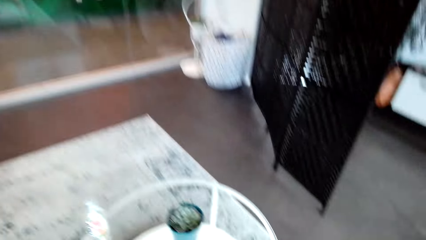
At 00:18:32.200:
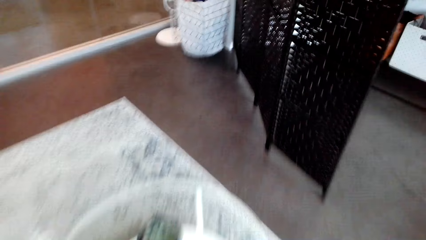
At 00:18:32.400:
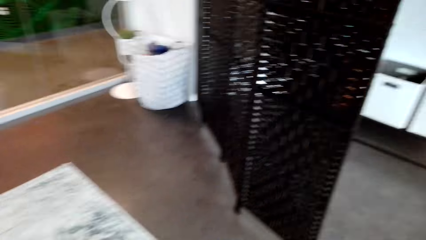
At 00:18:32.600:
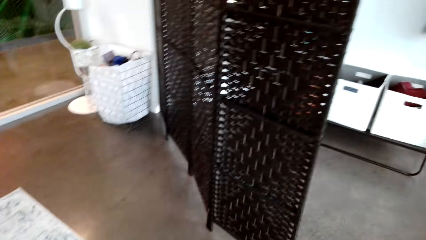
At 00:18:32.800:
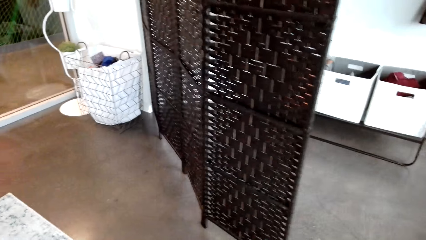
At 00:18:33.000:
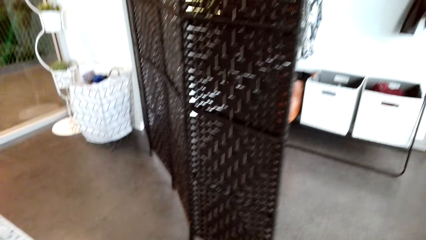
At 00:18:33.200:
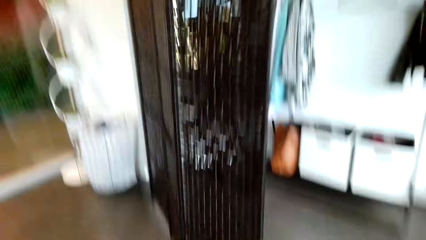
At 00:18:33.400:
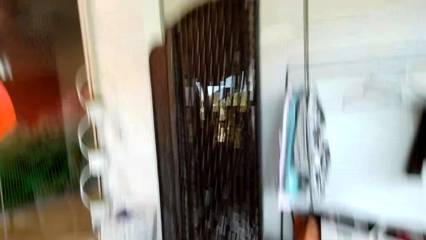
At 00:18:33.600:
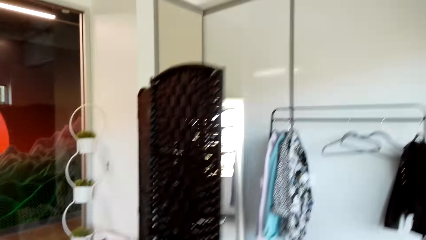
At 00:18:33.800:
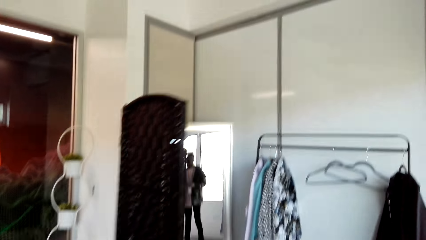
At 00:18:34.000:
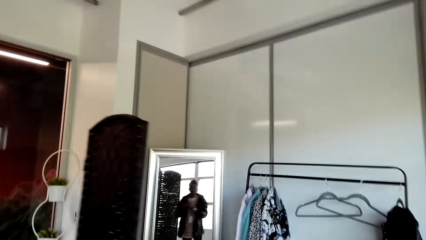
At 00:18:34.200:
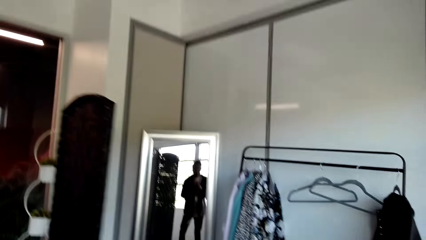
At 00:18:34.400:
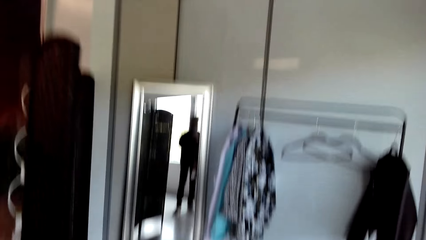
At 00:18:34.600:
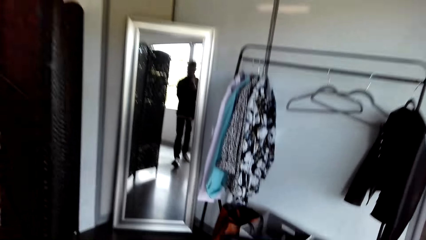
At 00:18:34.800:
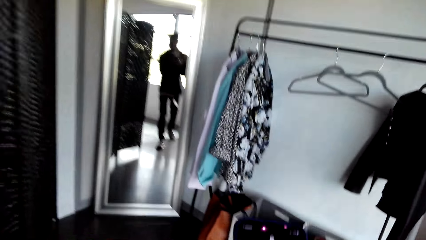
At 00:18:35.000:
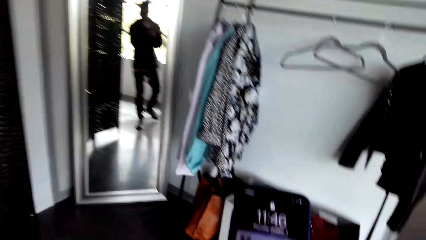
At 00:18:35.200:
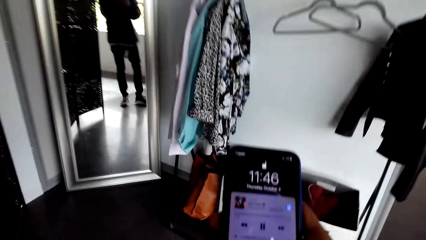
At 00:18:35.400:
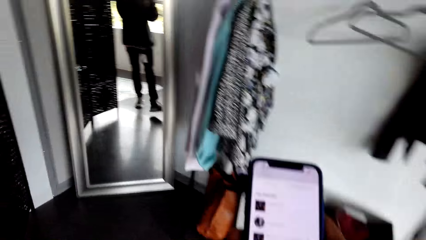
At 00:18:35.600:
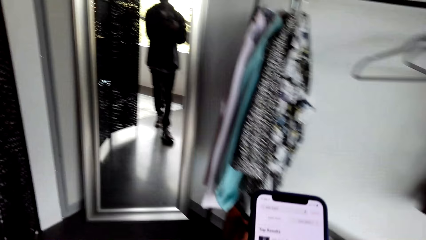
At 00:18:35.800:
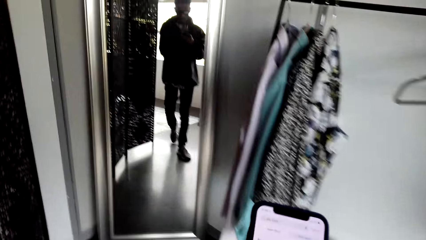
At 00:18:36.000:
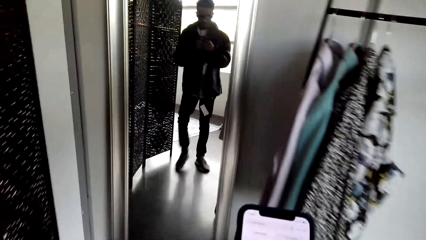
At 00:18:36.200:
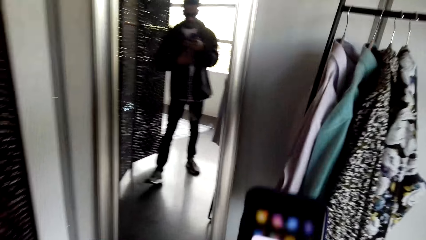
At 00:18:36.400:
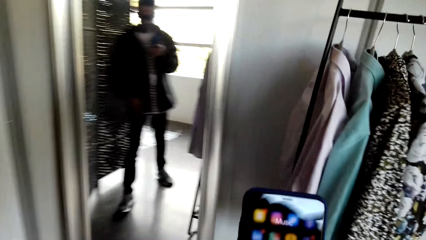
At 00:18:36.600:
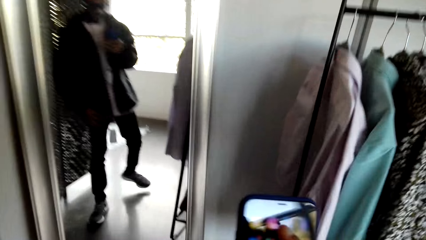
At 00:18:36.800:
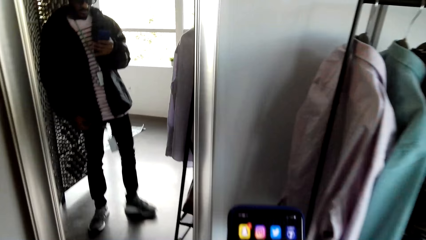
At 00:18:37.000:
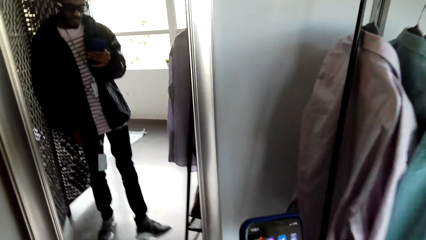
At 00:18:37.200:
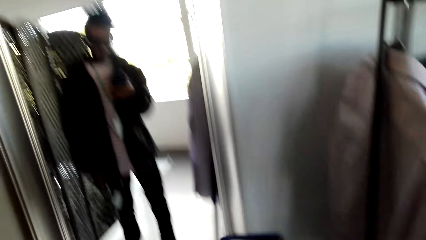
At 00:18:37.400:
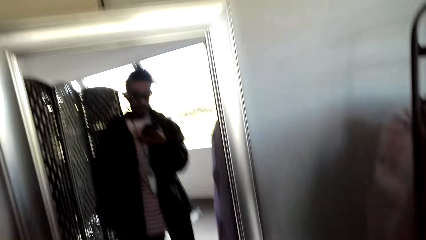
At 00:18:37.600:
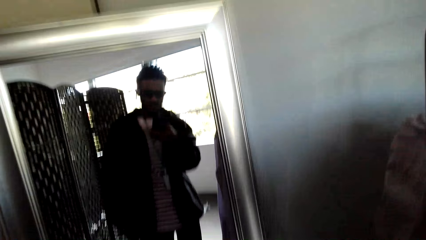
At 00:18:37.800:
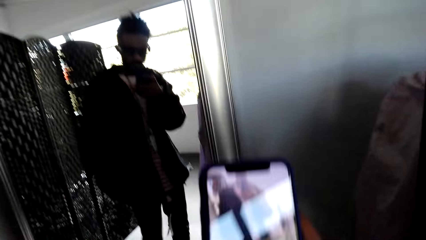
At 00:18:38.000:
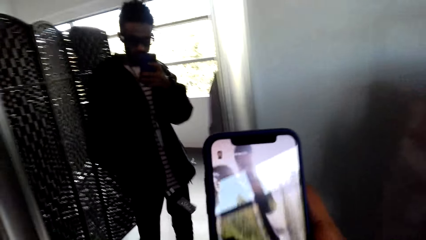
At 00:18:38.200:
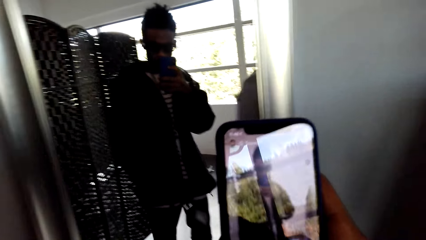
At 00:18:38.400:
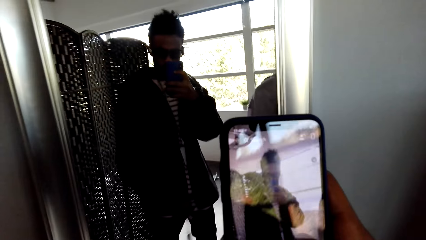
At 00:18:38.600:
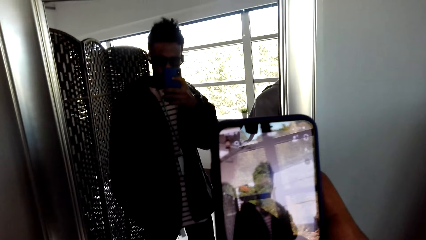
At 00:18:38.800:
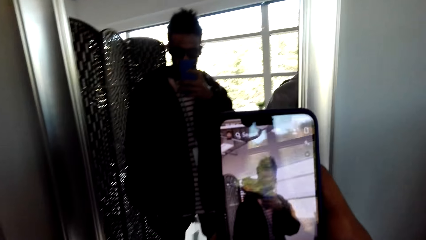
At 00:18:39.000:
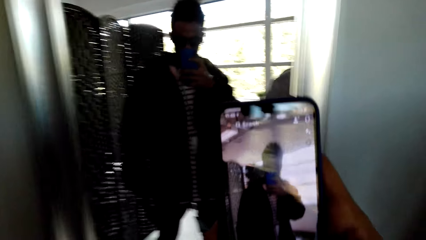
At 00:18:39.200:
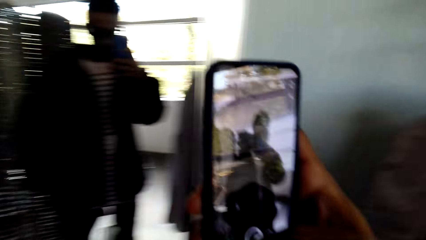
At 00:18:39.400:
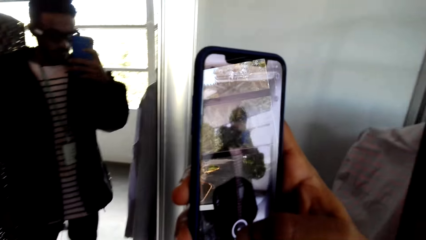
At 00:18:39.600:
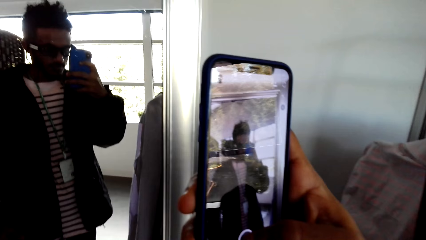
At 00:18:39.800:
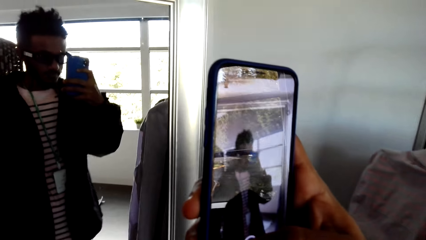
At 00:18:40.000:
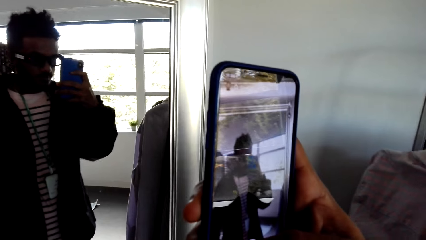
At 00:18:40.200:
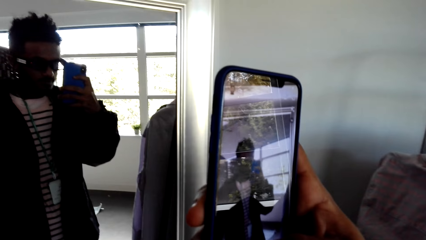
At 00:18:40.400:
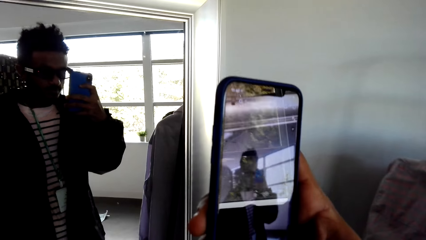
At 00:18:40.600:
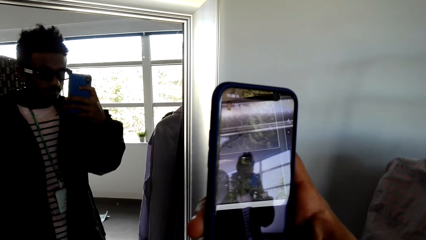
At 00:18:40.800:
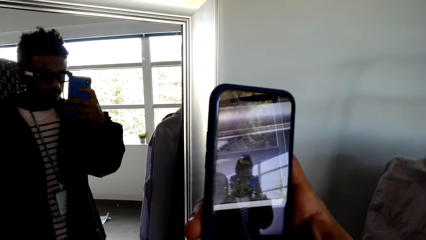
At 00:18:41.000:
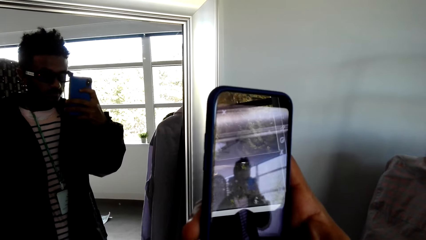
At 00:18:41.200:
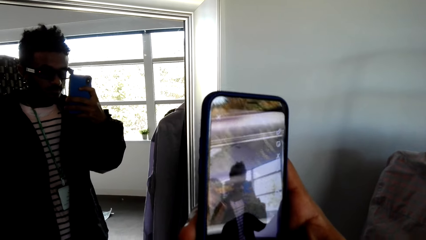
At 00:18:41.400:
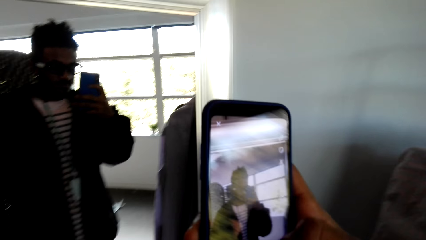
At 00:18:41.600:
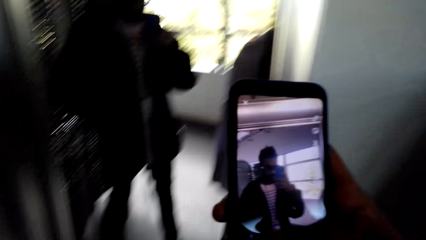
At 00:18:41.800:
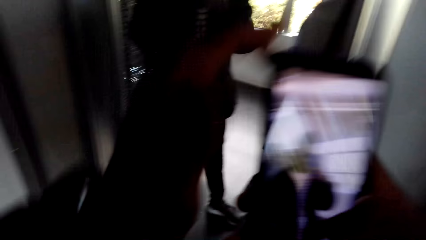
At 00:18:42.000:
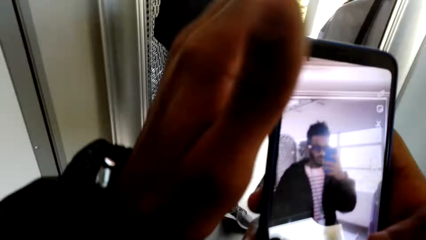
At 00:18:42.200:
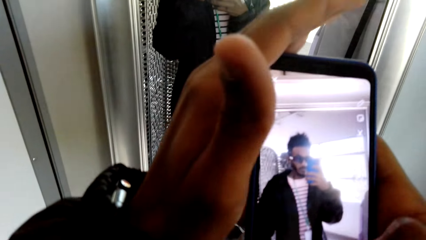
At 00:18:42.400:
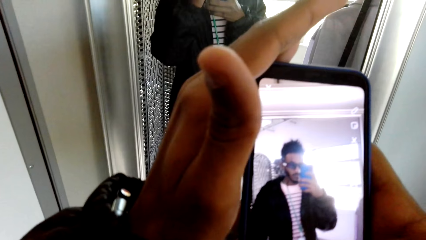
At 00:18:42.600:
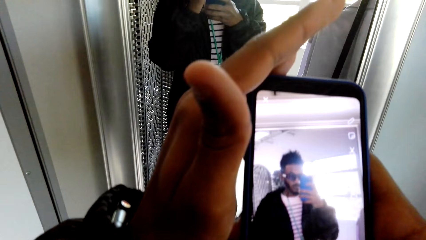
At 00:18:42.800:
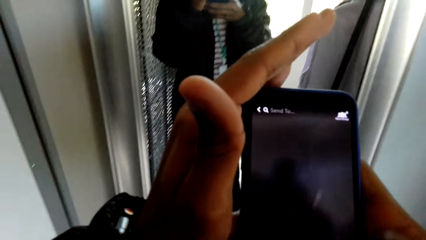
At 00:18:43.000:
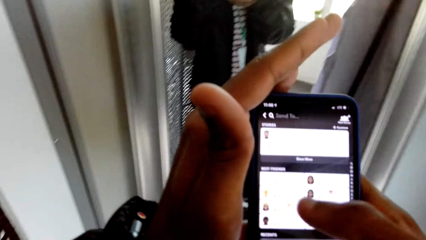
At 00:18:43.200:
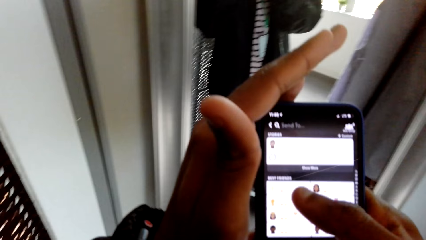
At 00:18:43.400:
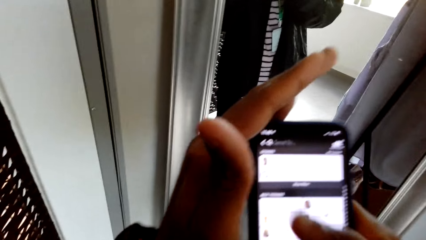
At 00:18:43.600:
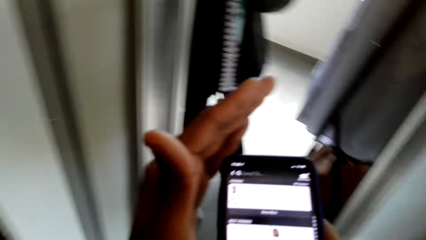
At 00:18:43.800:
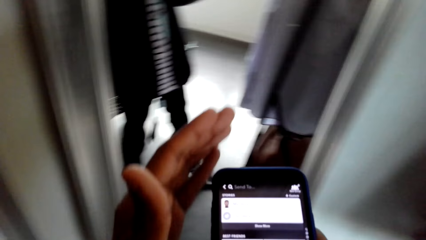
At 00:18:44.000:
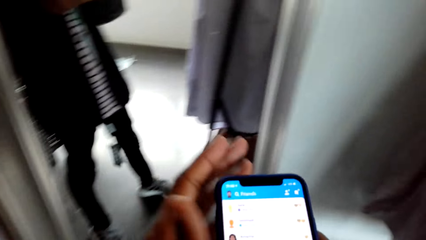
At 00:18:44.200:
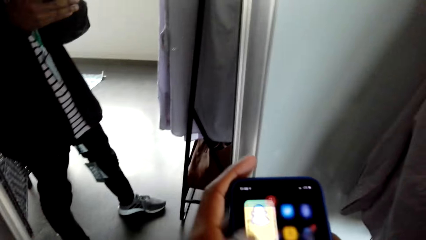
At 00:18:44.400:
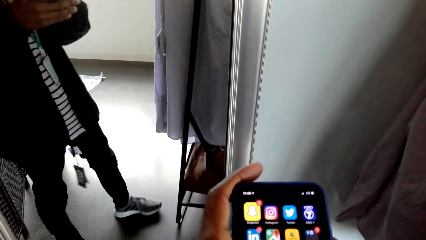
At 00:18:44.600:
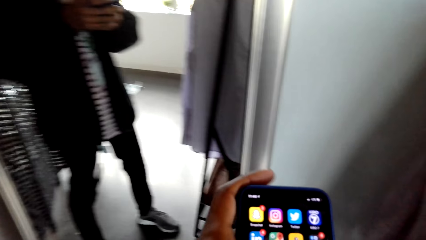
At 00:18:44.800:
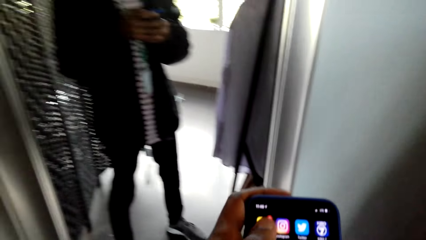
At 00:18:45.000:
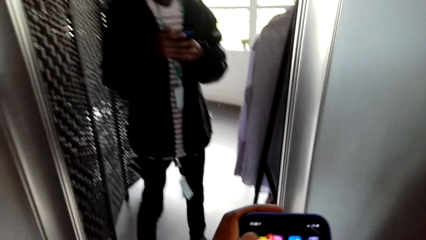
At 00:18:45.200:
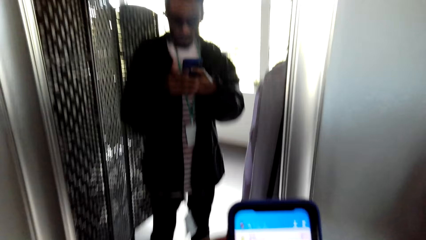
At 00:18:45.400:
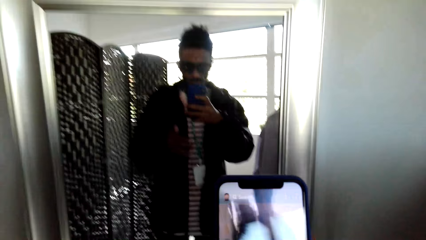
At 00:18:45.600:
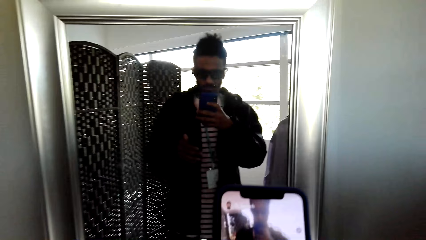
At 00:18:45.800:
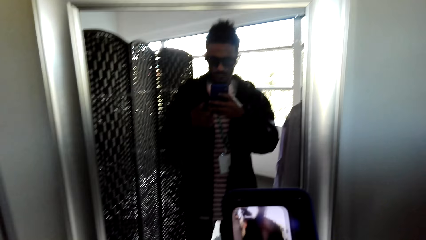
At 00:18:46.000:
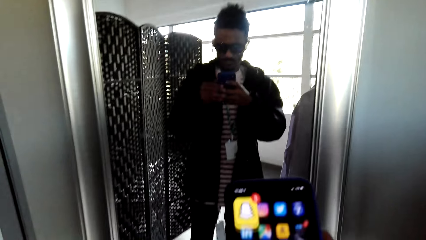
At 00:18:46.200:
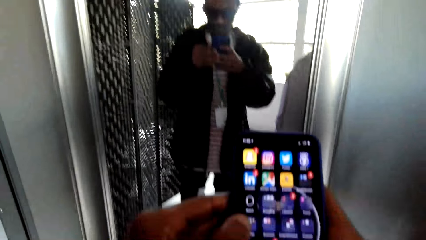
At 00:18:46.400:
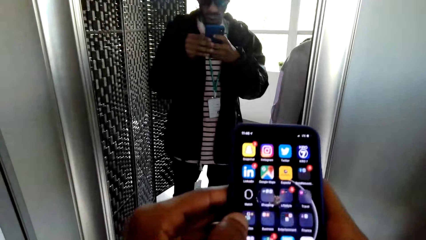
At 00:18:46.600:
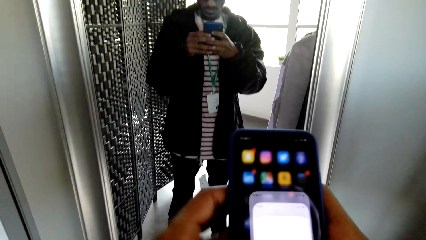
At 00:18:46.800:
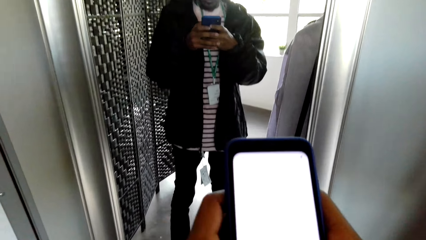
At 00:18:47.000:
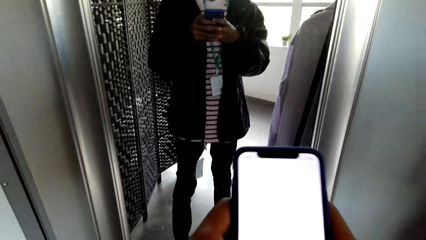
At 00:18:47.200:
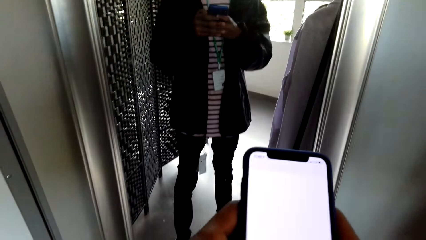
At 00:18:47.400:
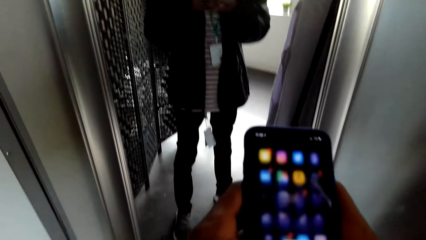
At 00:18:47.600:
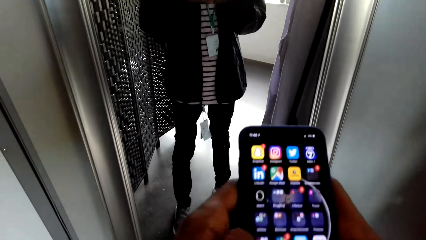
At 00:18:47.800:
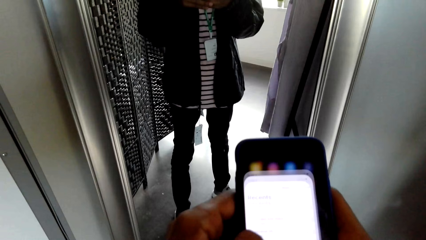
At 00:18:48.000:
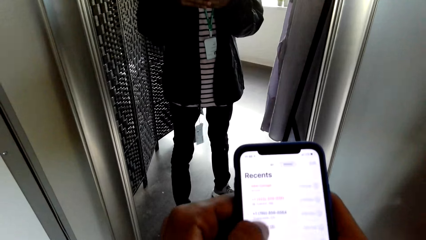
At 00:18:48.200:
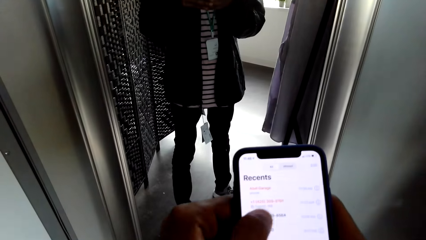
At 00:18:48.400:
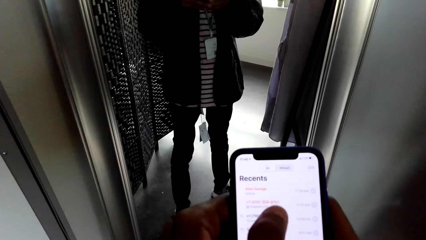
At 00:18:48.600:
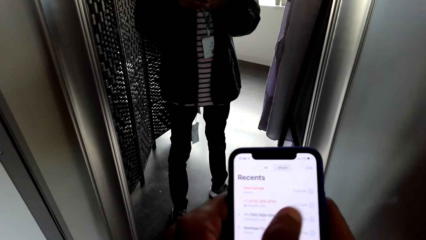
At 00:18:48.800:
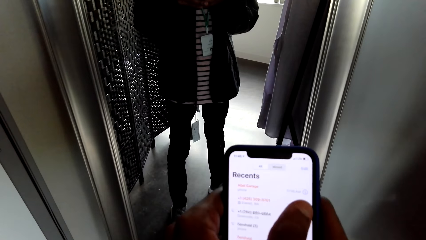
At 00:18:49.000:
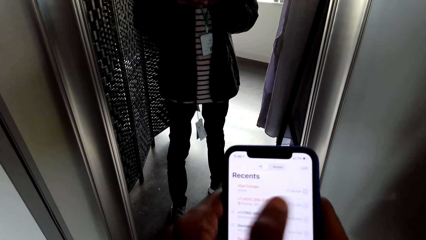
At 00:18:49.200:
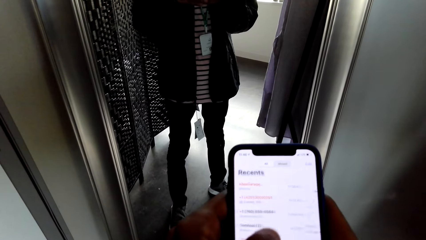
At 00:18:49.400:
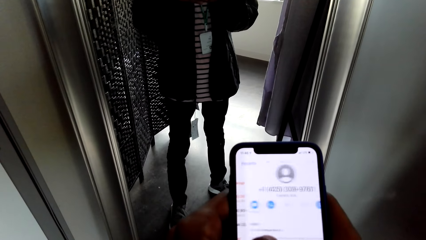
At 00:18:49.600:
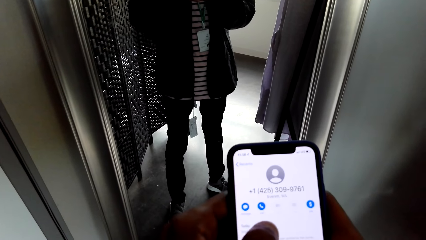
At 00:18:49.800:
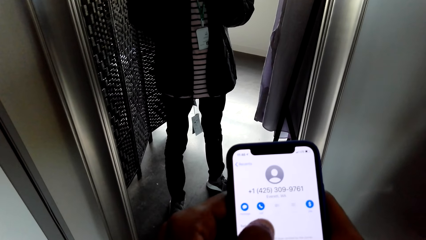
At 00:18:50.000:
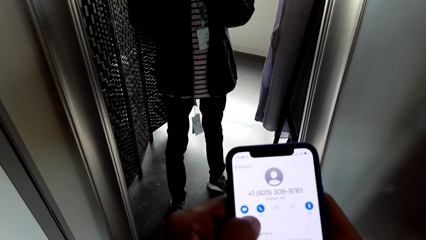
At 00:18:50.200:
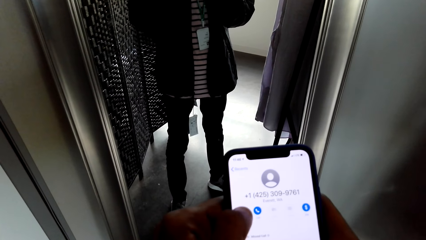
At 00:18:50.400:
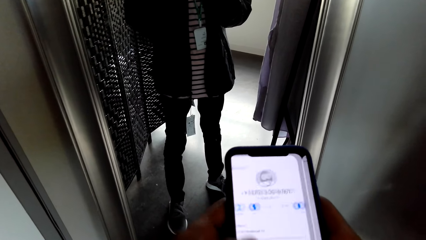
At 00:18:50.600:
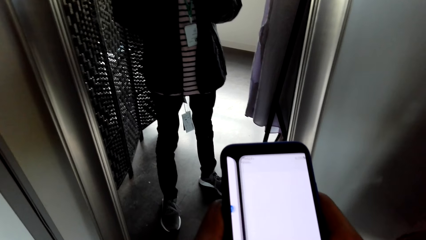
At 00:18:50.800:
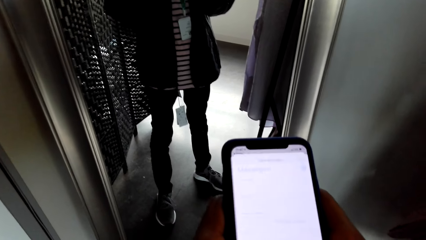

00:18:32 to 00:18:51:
The camera wearer walks towards the mirror. They operate the phone. They take photos in front of the mirror. They scroll through the phone. They operate the phone.
